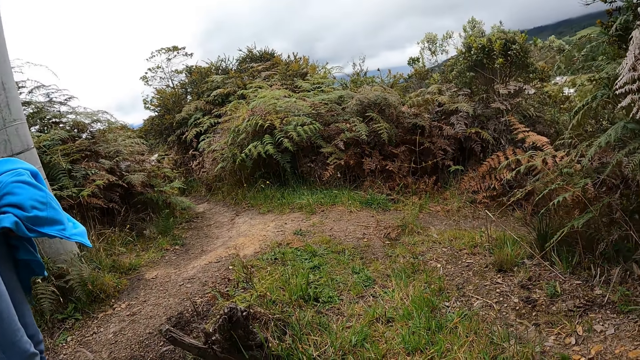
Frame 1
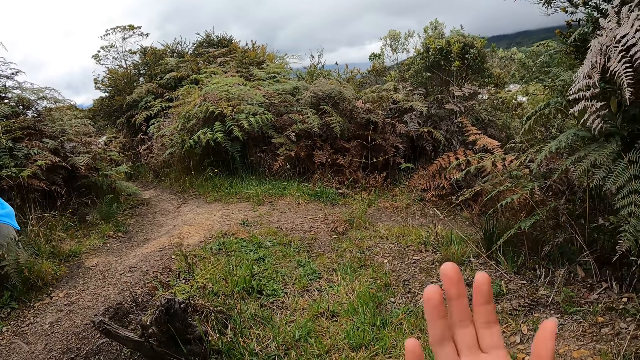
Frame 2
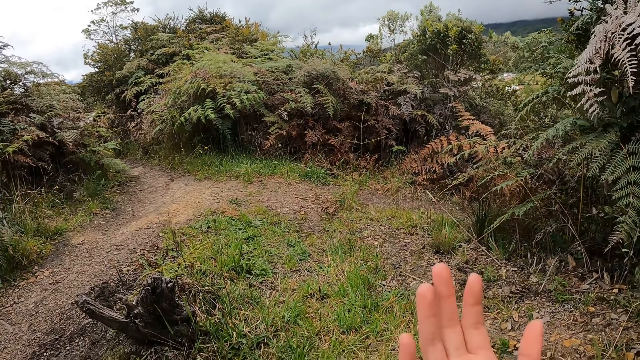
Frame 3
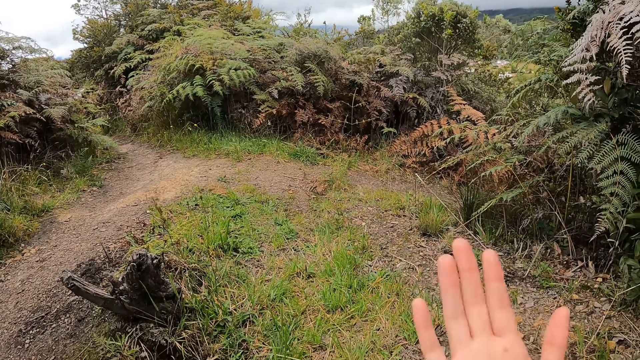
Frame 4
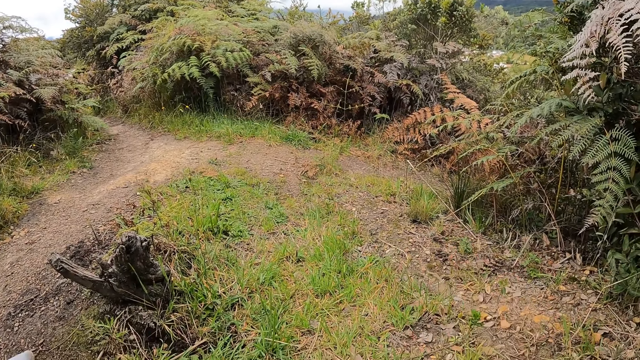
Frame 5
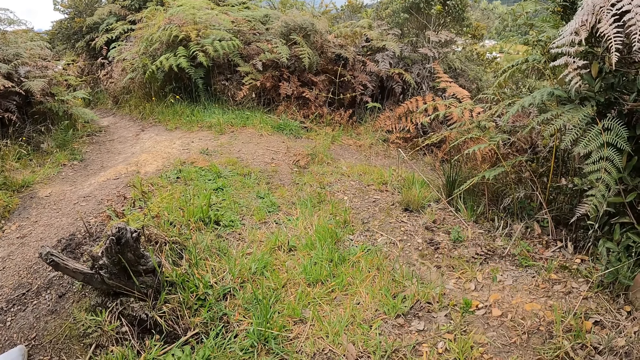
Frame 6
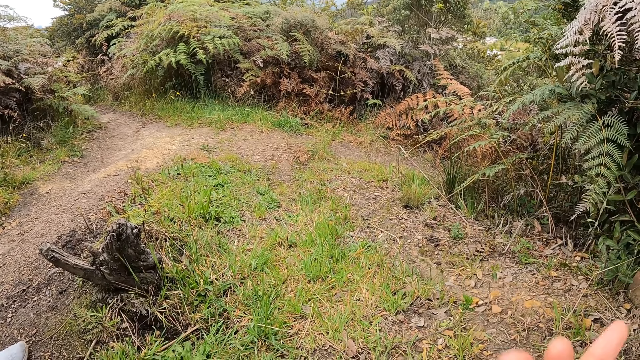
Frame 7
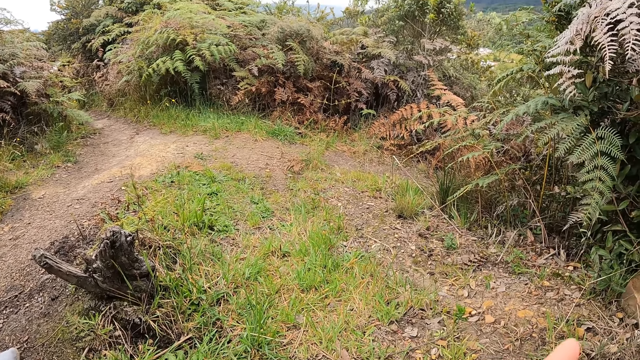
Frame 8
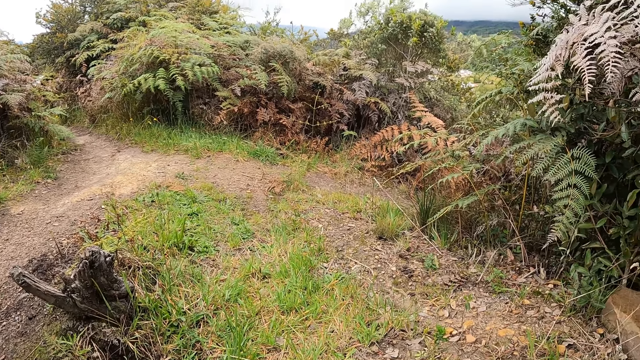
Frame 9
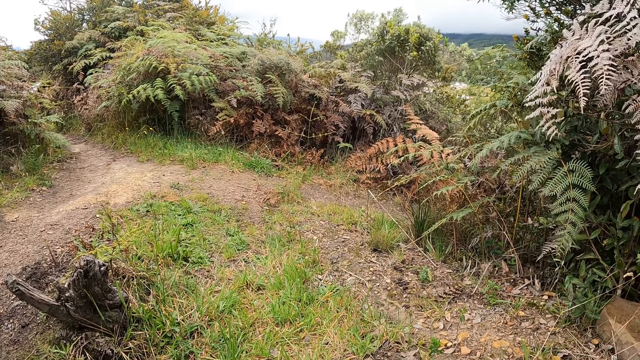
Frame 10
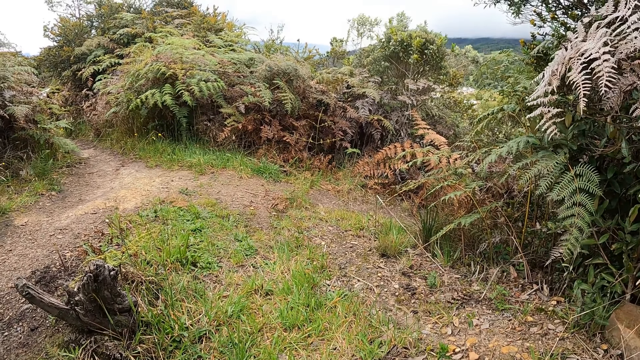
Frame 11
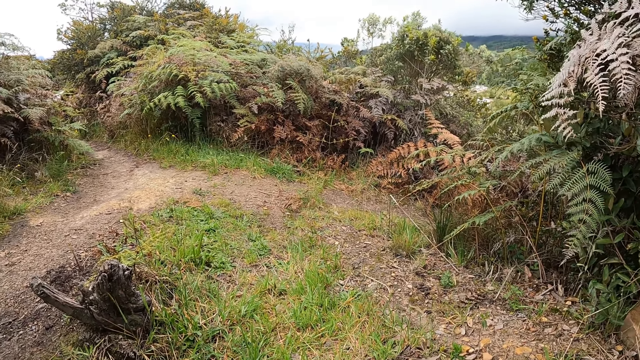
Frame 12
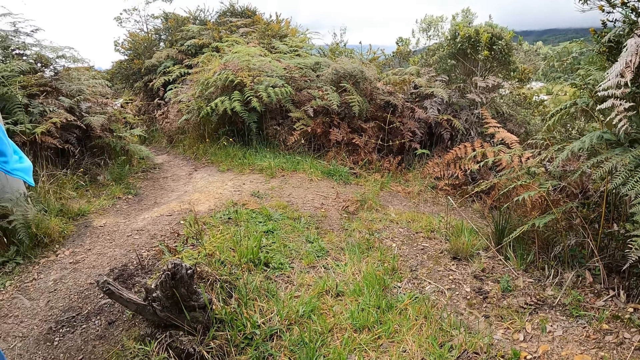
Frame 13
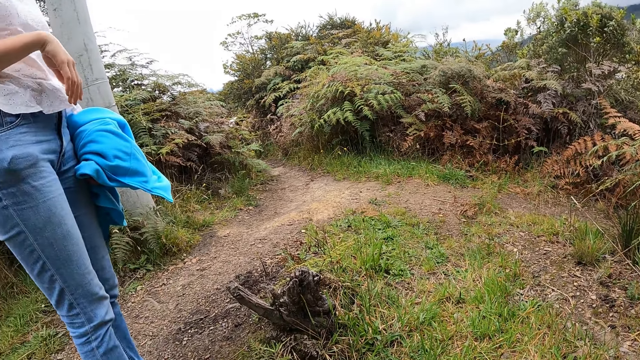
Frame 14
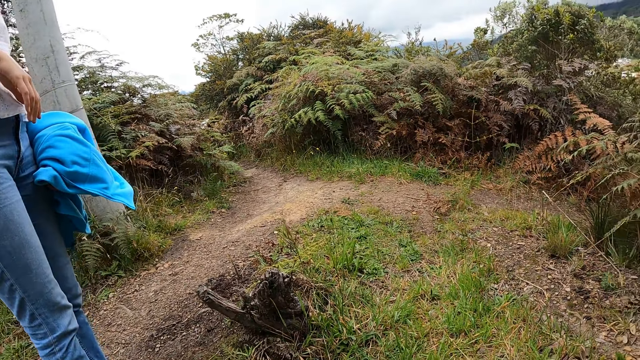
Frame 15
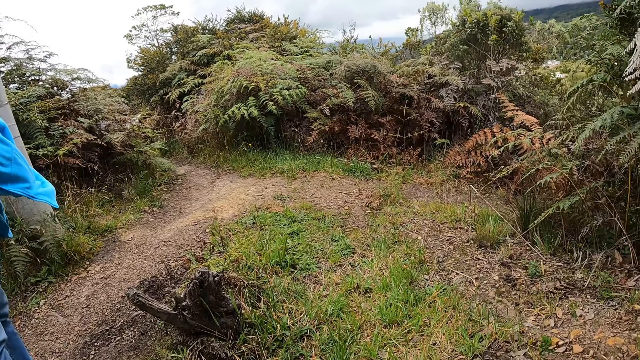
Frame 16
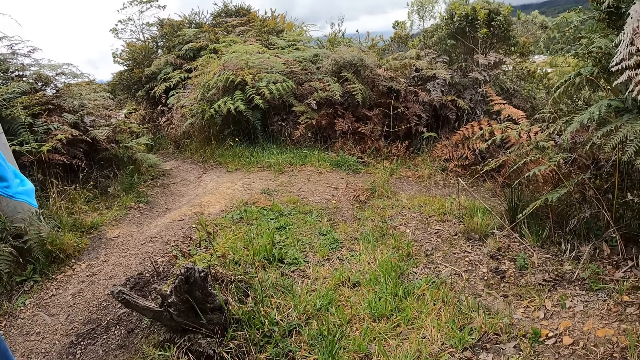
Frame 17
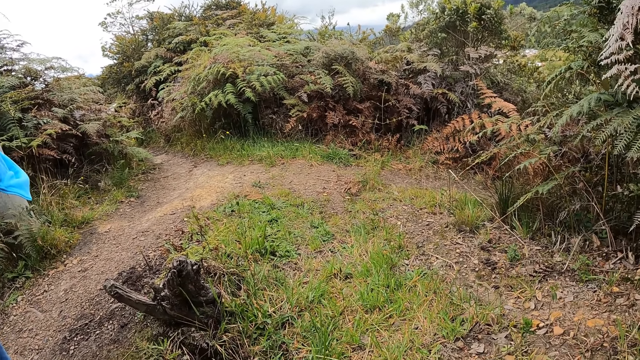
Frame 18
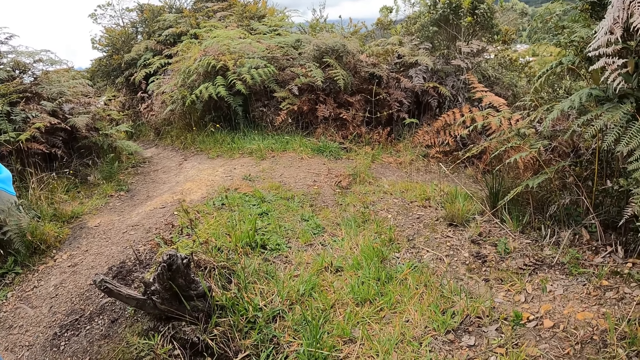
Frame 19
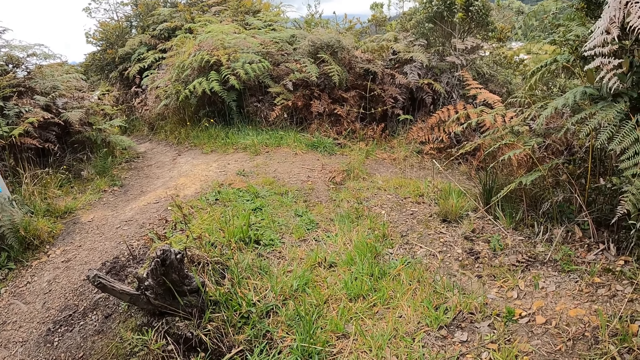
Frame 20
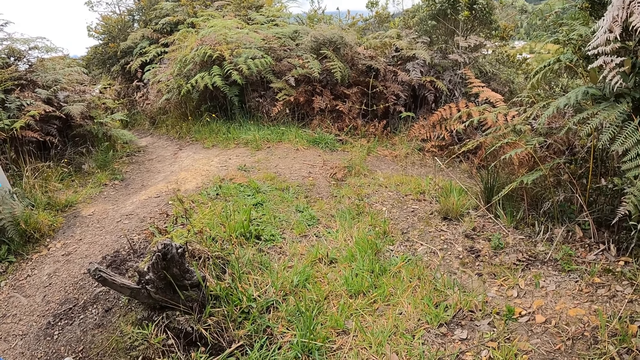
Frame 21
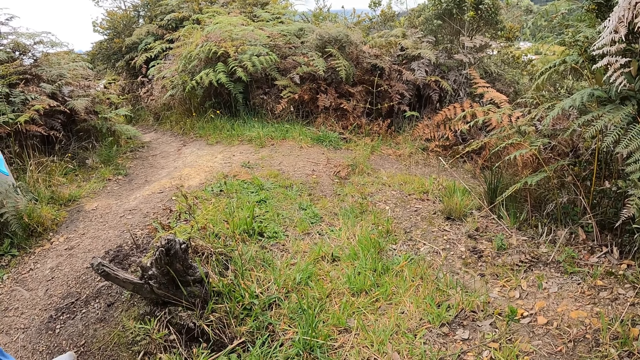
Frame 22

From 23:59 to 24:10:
The camera wearer shakes a hand.

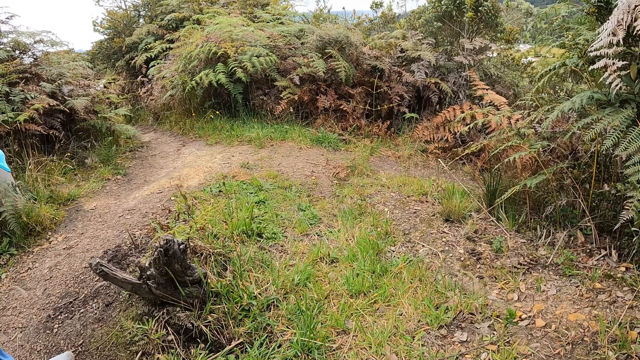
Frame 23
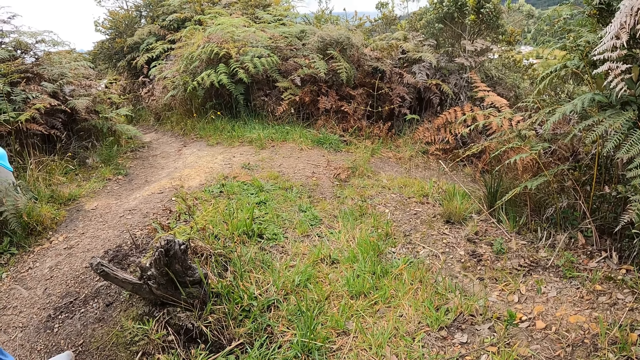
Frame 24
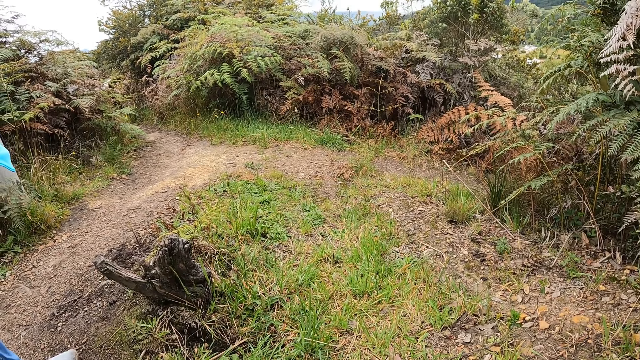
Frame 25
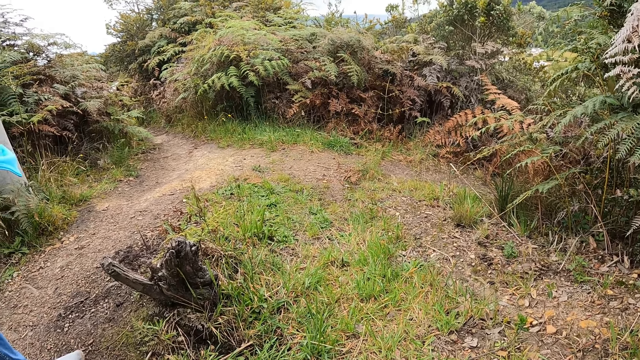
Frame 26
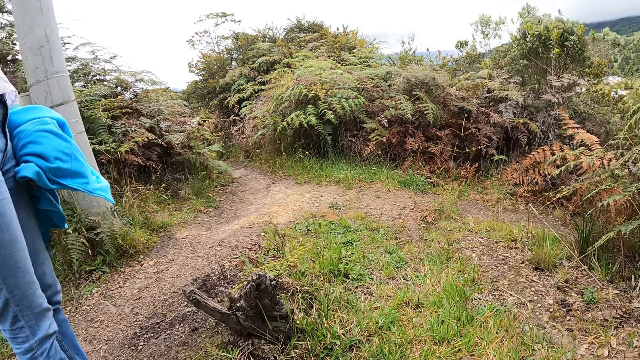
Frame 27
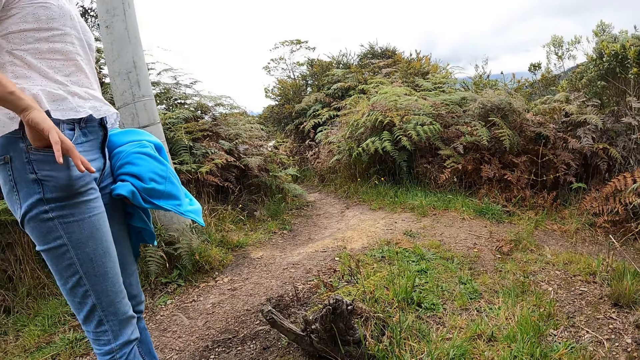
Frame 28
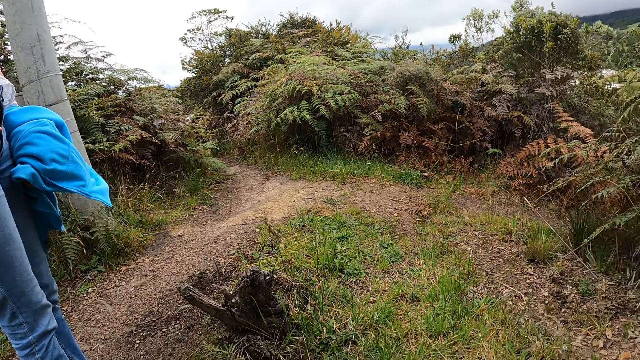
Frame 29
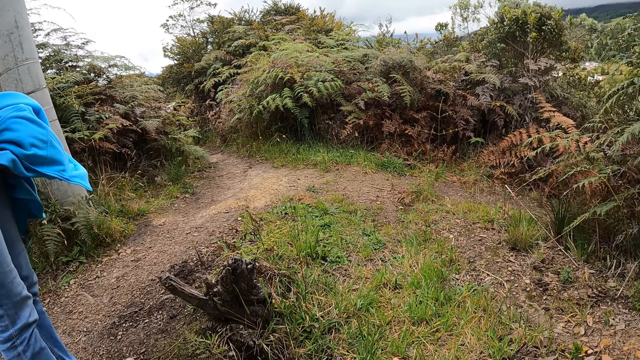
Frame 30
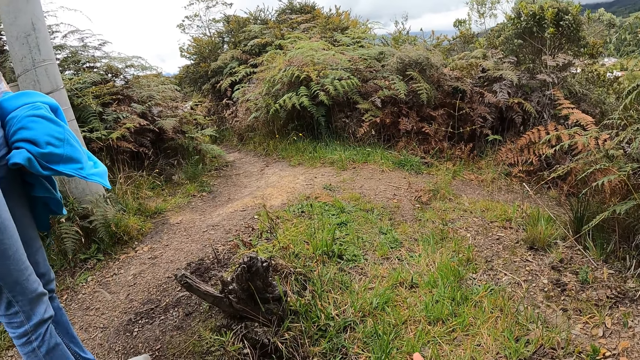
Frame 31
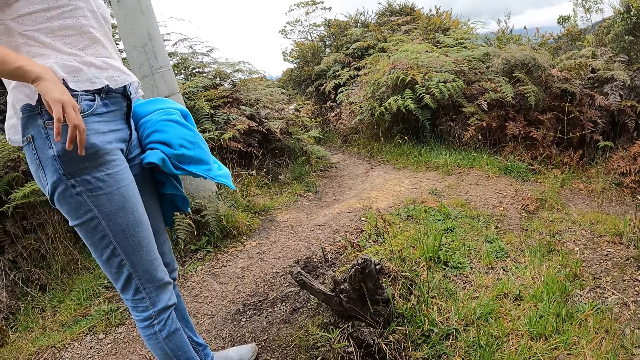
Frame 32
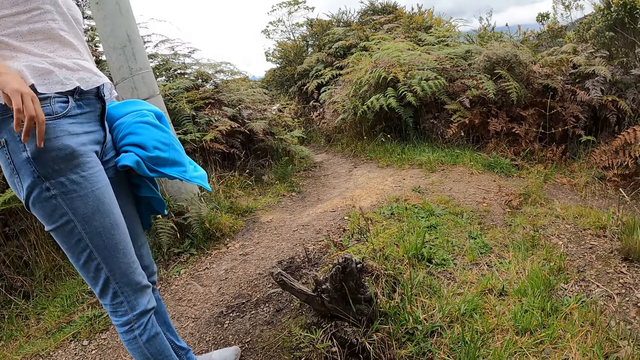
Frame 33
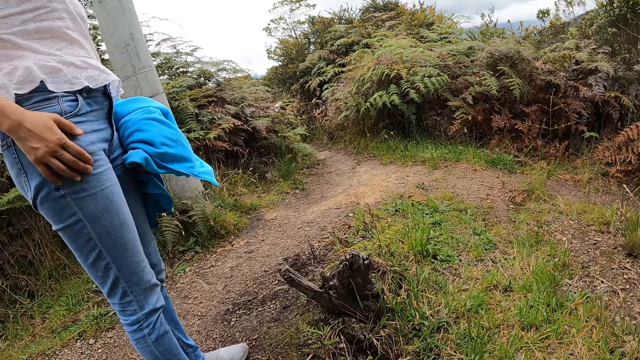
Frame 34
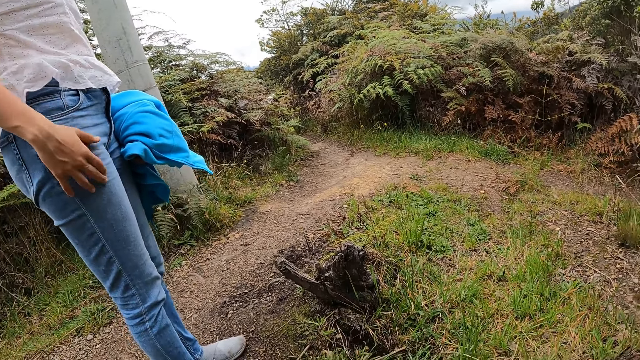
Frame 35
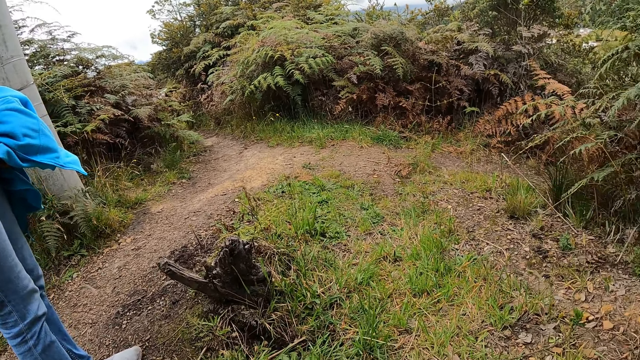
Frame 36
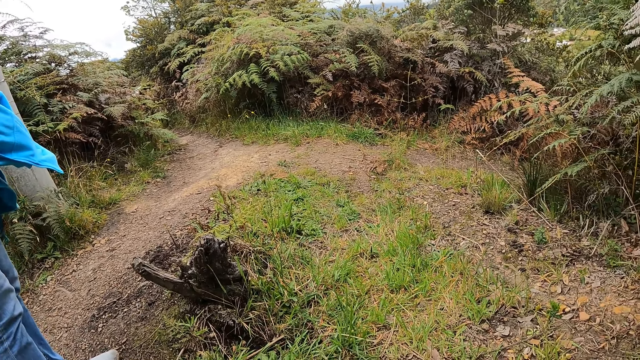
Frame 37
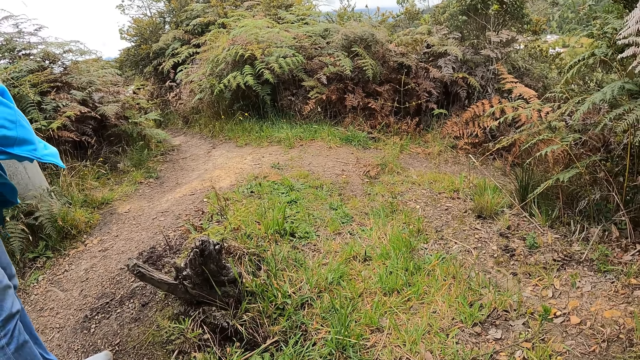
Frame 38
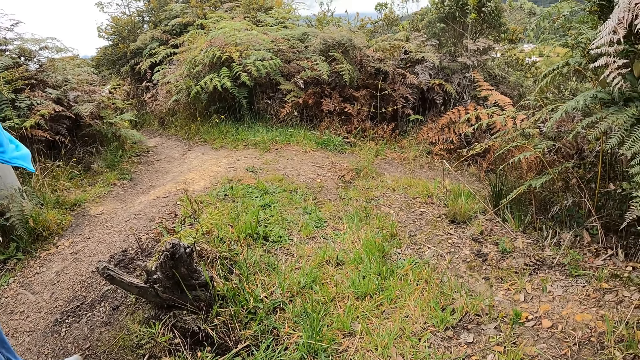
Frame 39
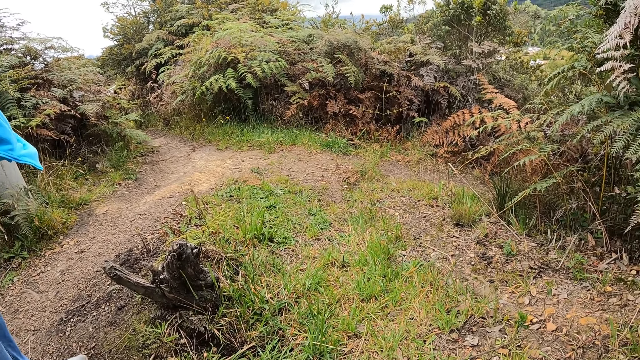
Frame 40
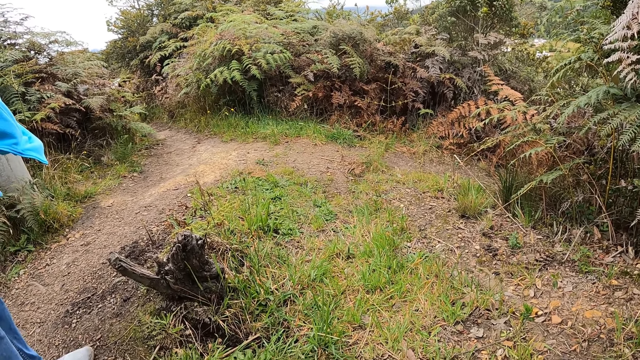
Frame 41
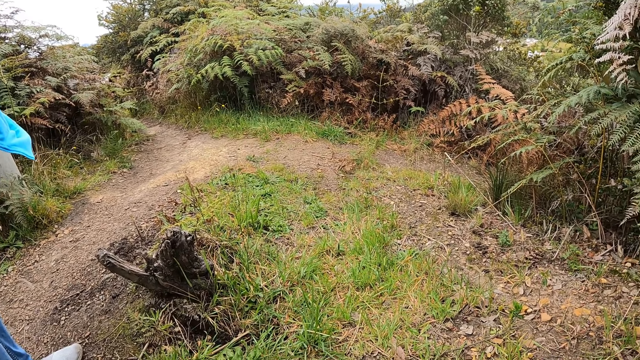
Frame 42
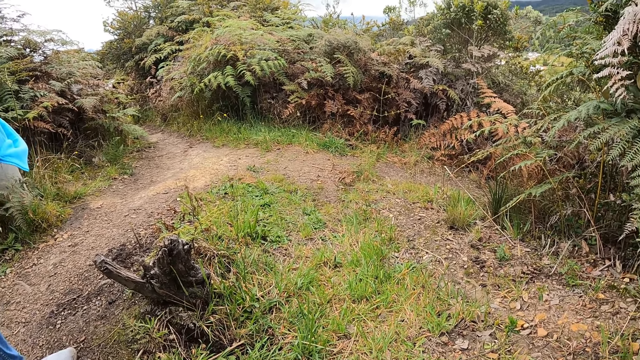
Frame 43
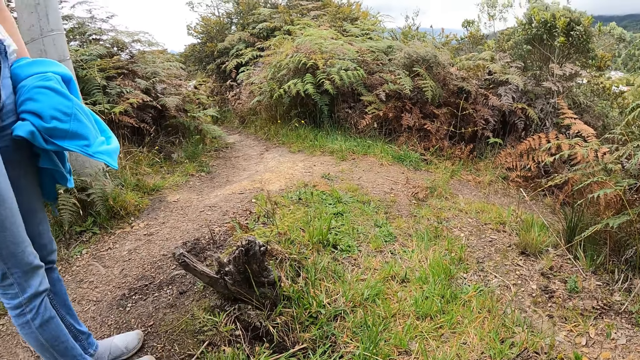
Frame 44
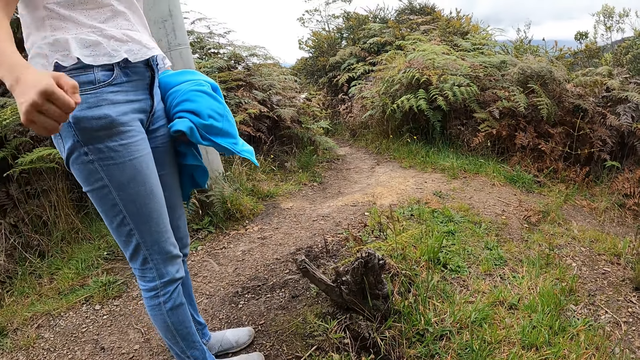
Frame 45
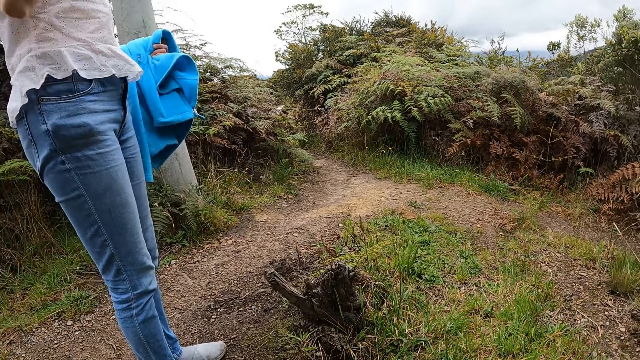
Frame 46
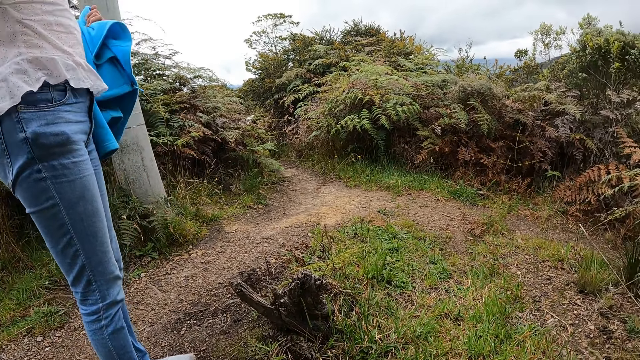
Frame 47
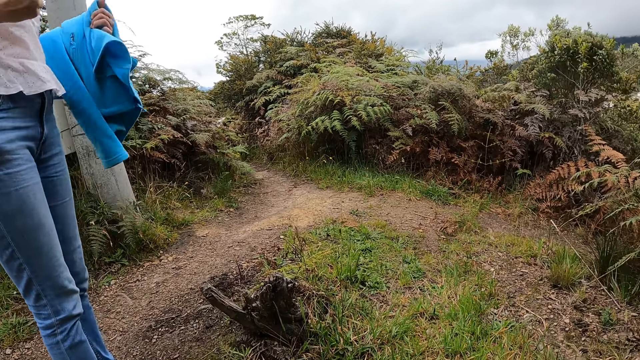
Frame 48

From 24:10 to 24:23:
A woman puts her right hand in her pocket. The woman touches the jeans.
